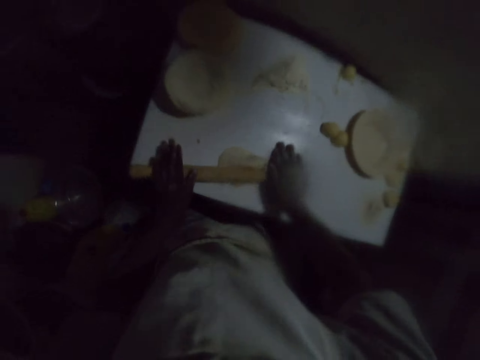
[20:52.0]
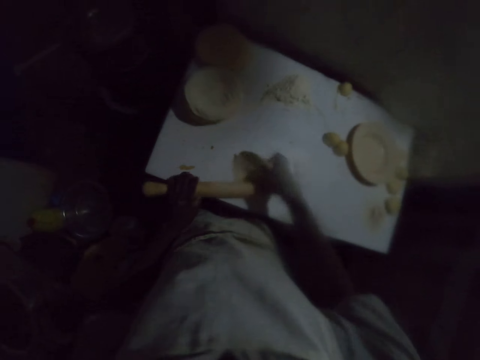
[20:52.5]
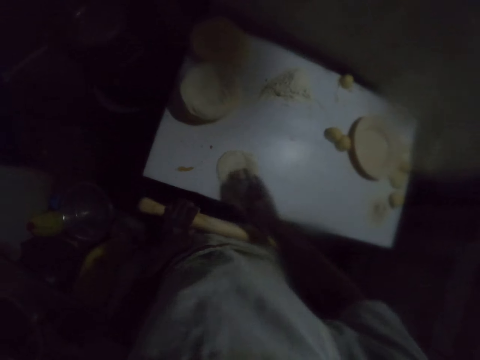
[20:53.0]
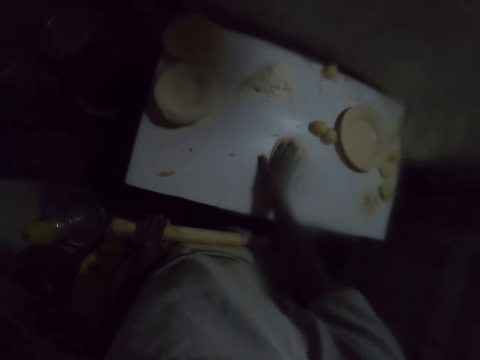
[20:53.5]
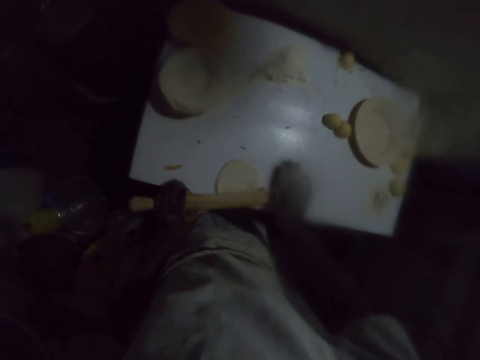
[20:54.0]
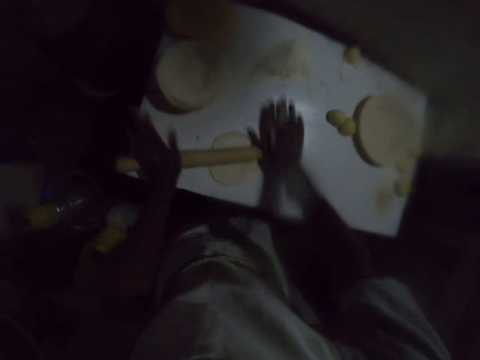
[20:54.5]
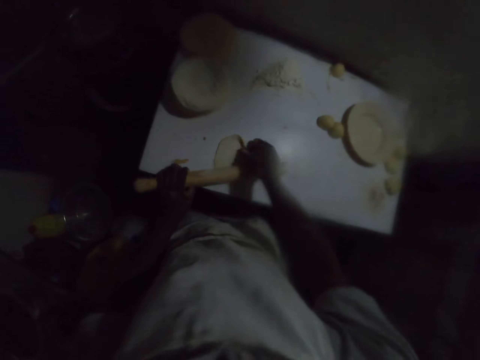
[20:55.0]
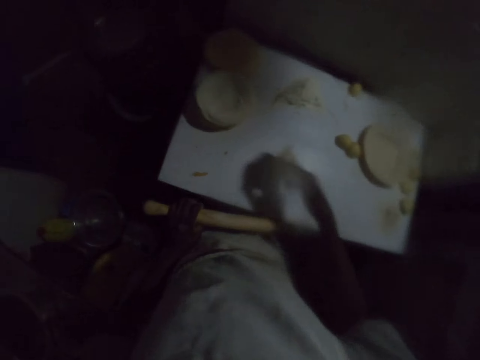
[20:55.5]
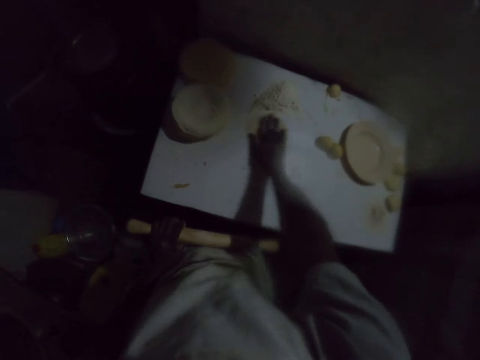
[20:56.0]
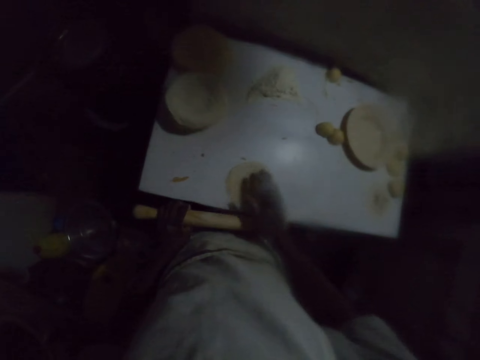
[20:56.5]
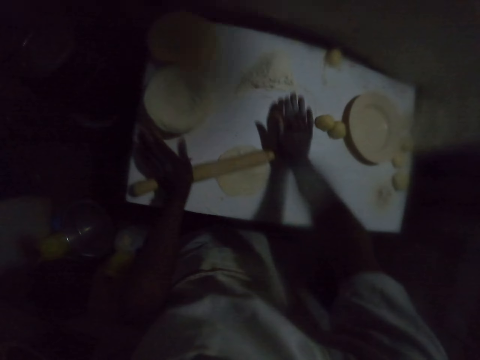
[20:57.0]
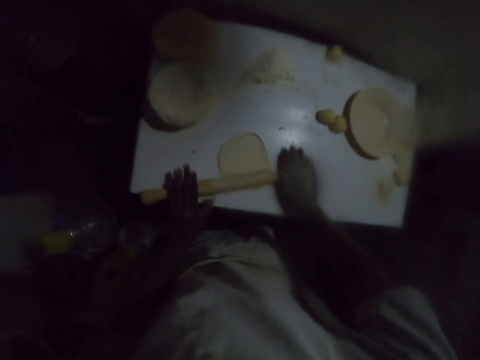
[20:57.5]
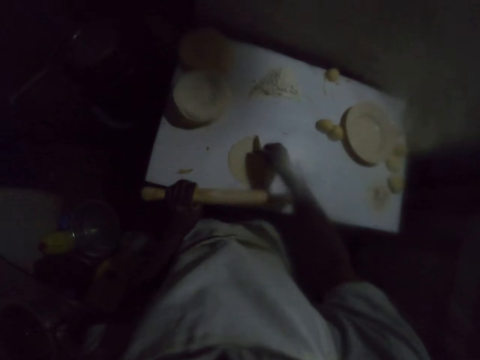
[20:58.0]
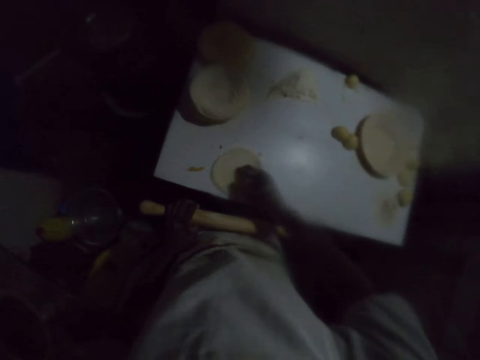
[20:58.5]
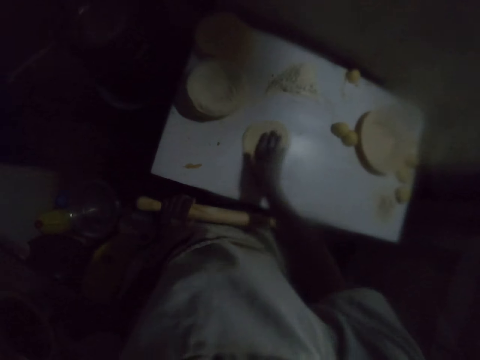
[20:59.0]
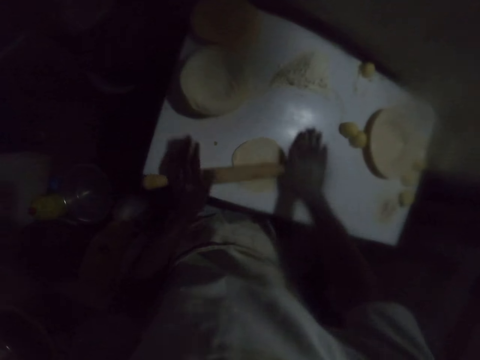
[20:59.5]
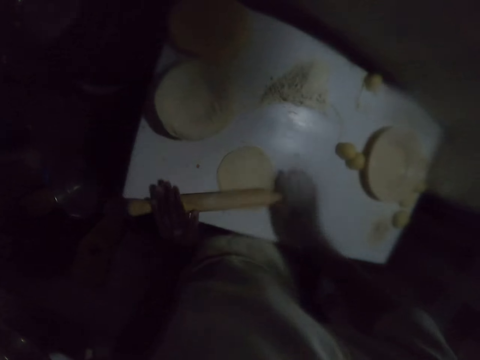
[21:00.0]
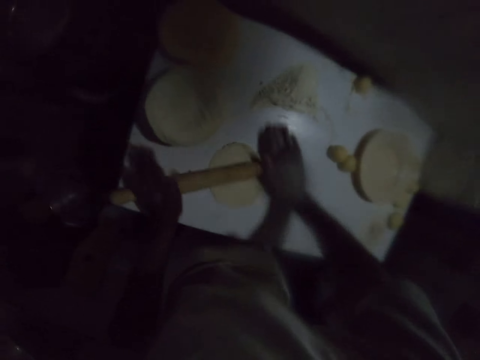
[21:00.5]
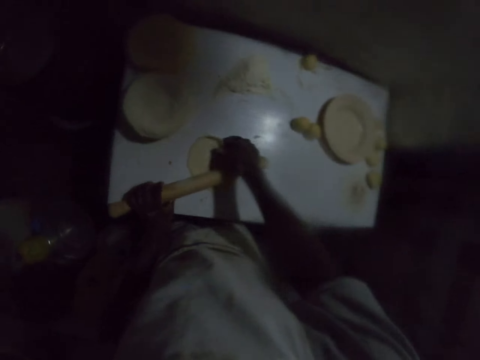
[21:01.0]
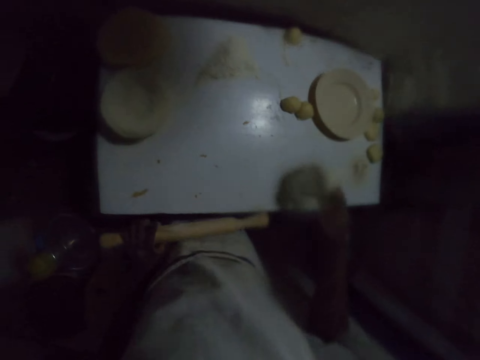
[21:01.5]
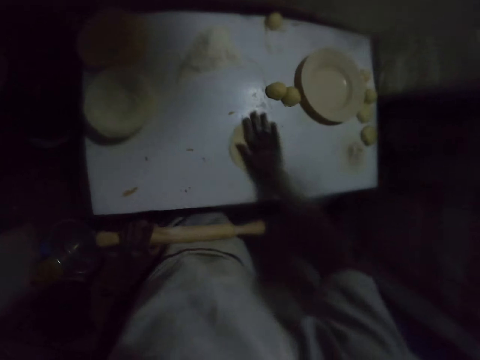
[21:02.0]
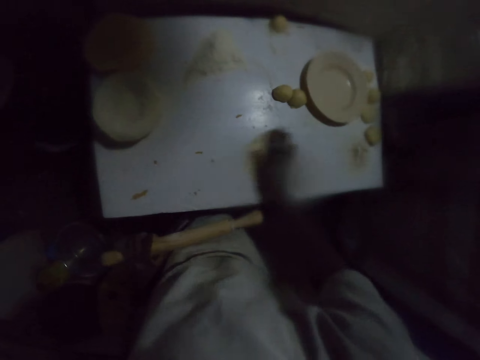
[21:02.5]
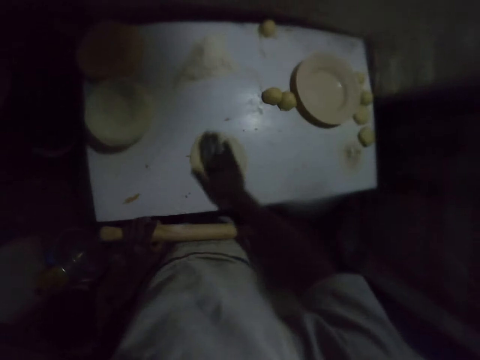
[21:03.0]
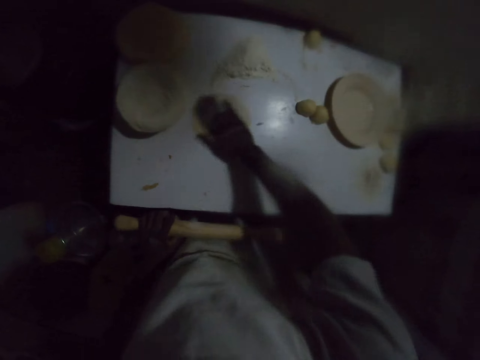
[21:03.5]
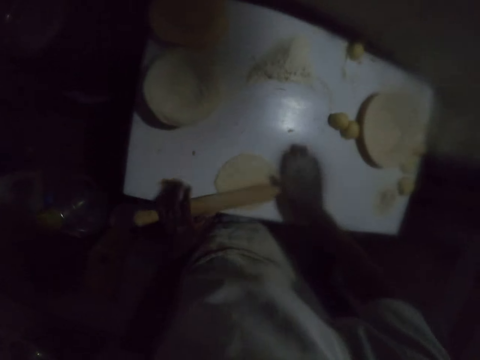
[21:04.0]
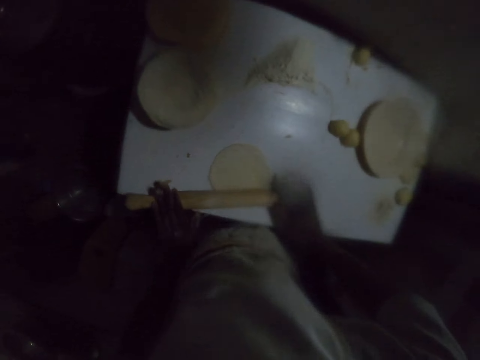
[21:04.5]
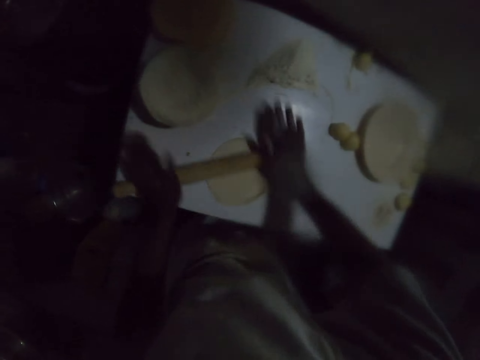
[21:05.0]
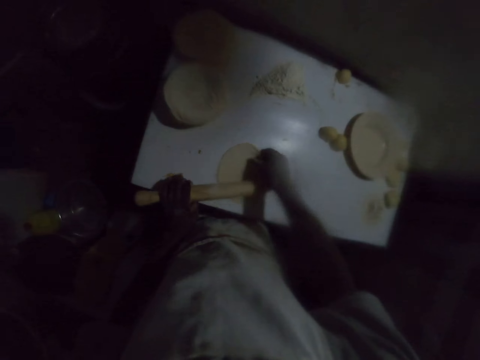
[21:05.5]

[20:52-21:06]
The camera wearer flips the dough and drags the dough on the table. They roll the dough on the table with a rolling pin. They flip the dough. They roll the dough on the table with a rolling pin. They flip the dough and drag the dough on the table. They roll the dough on the table with a rolling pin. They flip the dough and drag the dough on the table. They roll the dough on the table with a rolling pin.

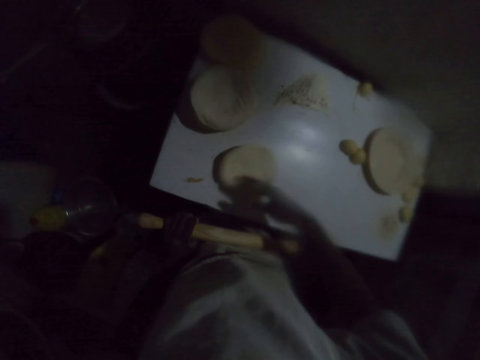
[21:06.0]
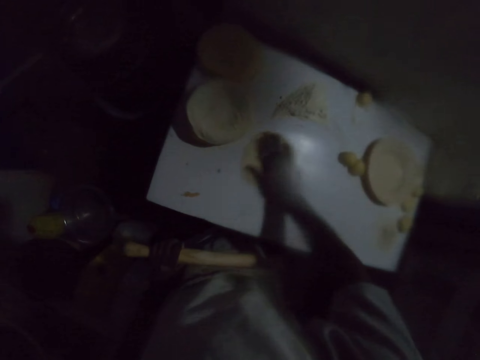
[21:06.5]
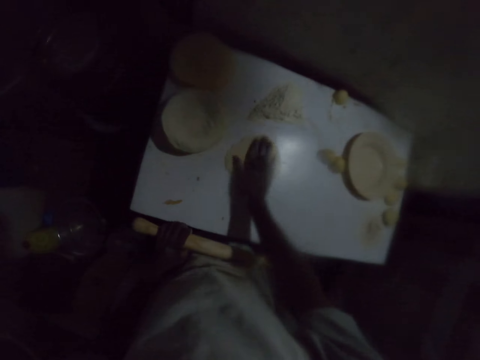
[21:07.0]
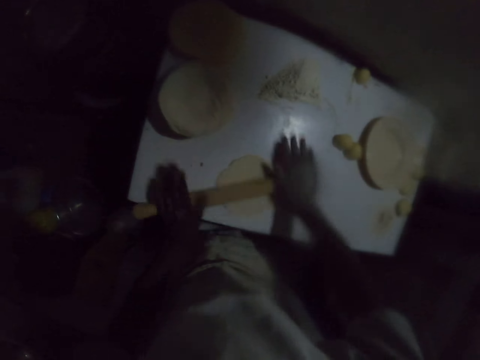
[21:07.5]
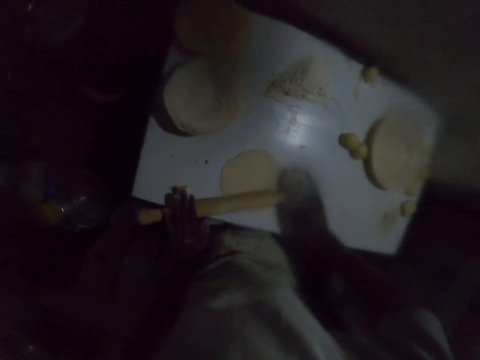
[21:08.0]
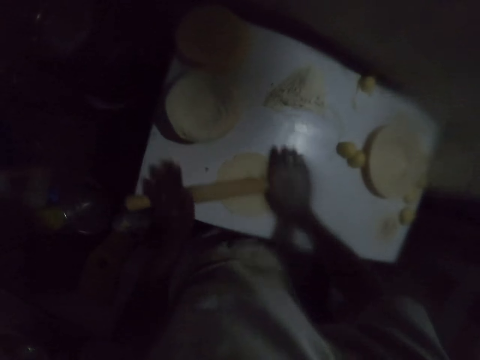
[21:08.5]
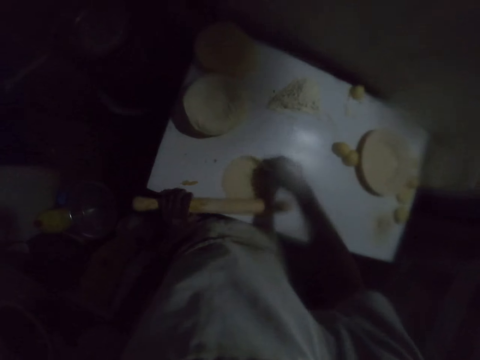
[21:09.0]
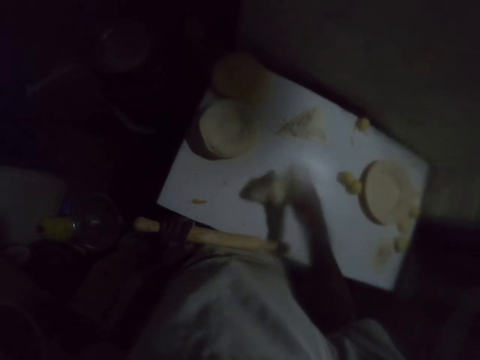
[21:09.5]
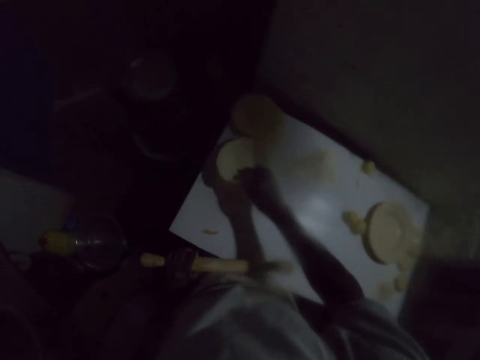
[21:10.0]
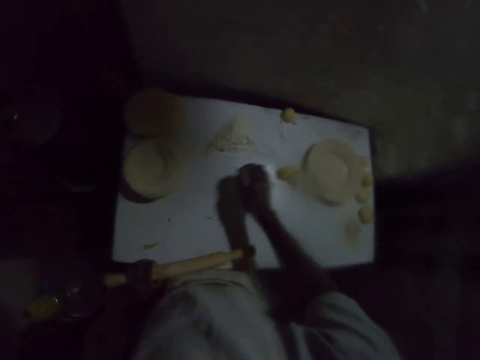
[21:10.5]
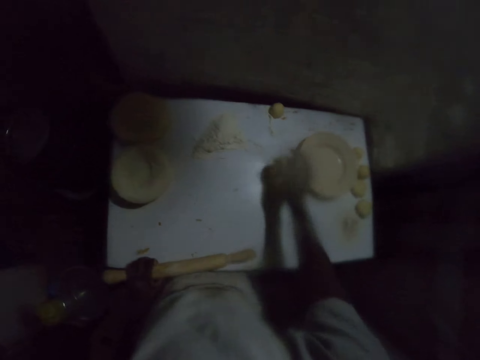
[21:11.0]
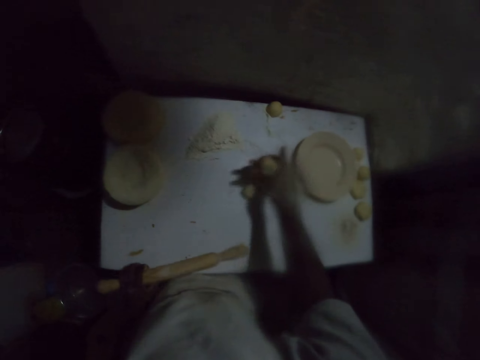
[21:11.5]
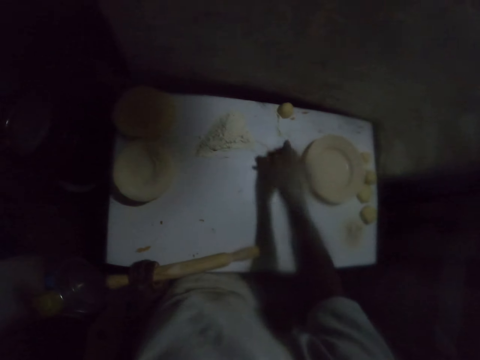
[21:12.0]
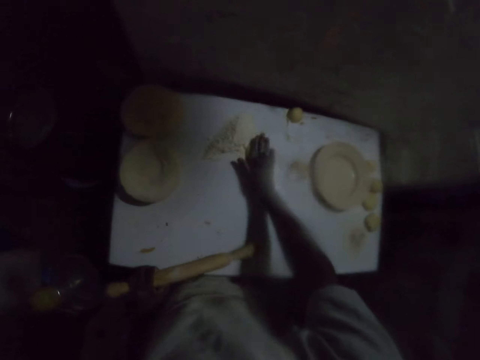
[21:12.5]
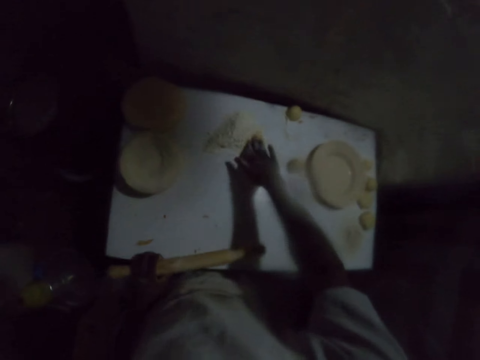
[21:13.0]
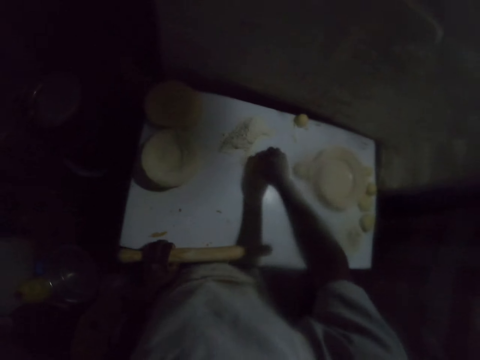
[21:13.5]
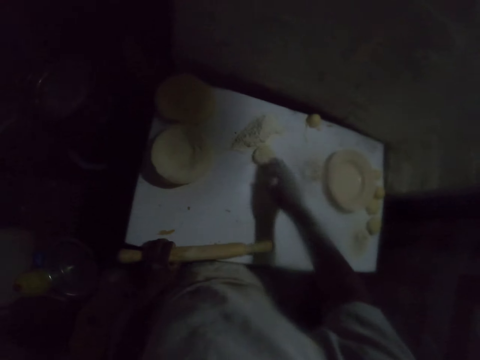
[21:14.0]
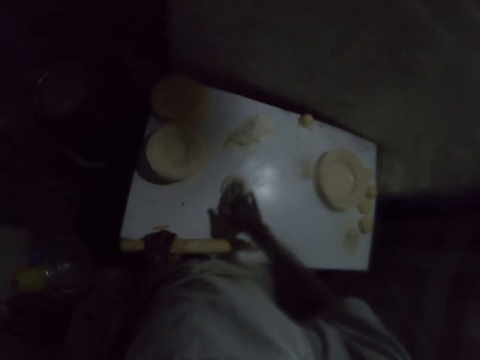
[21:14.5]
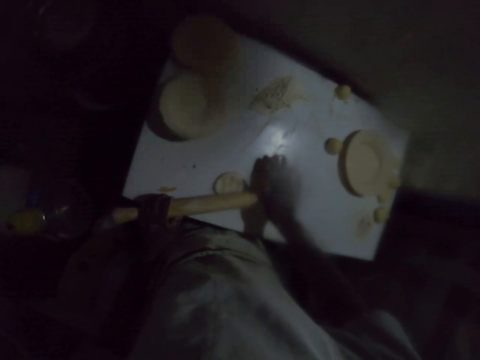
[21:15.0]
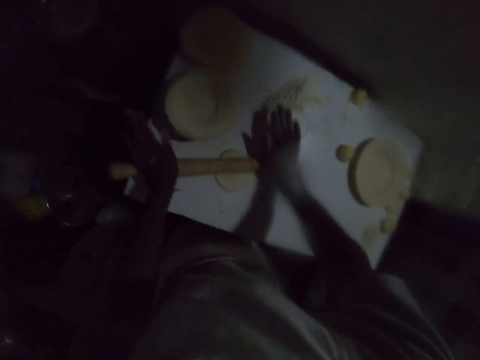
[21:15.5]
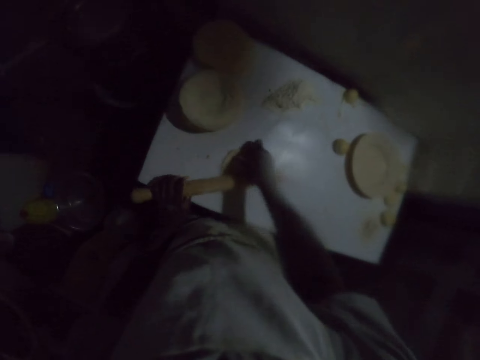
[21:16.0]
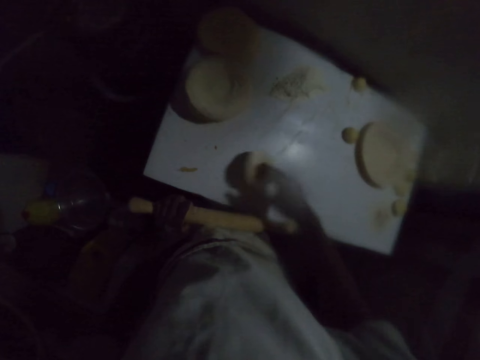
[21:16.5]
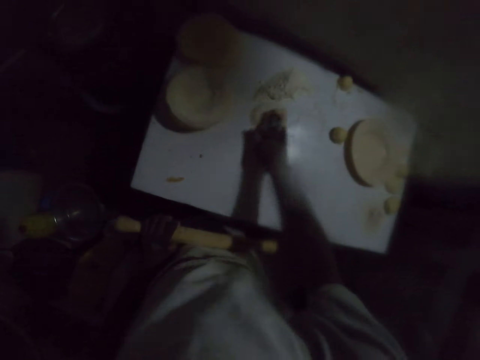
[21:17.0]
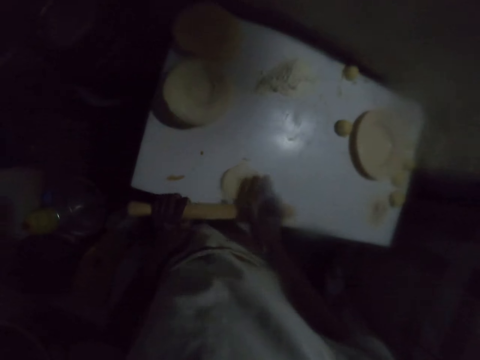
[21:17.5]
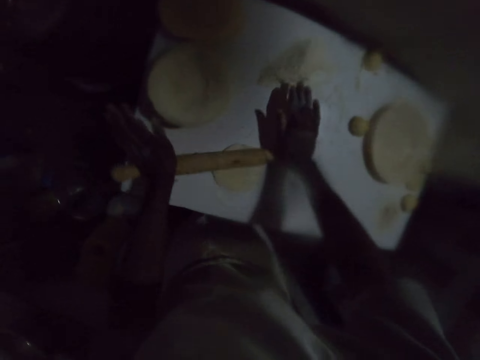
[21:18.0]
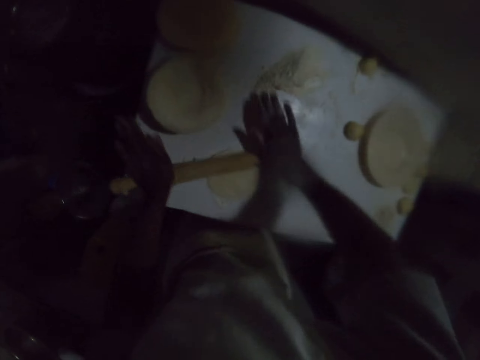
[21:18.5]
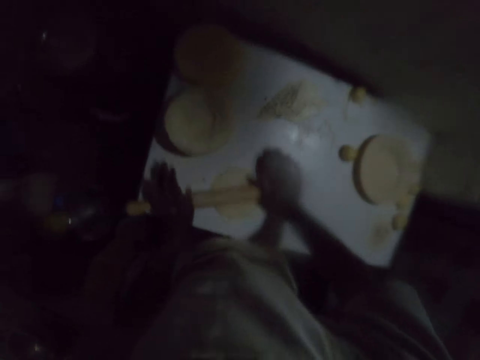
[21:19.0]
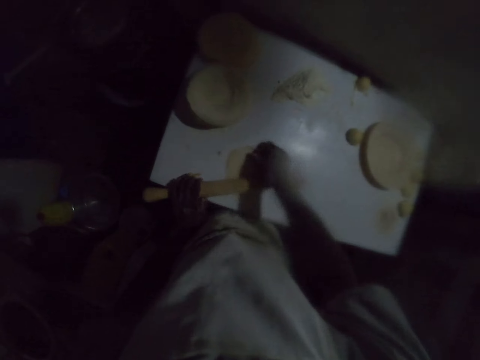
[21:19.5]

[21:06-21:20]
The camera wearer flips the dough and drags the dough on the table. They roll the dough on the table with a rolling pin. They pick the rolled dough. They turn the dough. They put the rolled dough on other rolled doughs. They pick a dough ball. They move the dough on the table. They dip the dough in the flour on the table. They turn the dough. They dust the dough with flour. They drag the dough on the table. They roll the dough on the table with a rolling pin. They flip the dough and drag the dough on the table. They roll the dough on the table with a rolling pin.
